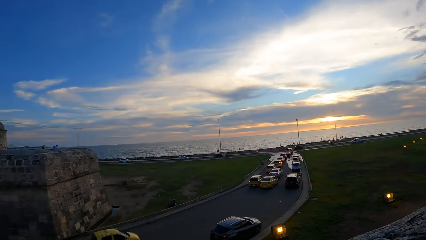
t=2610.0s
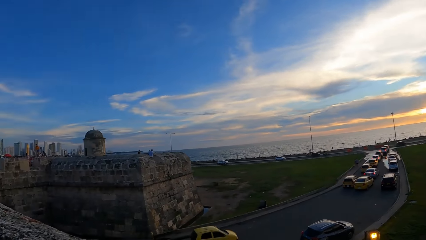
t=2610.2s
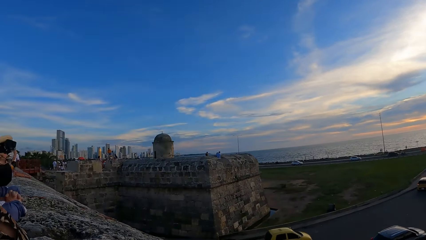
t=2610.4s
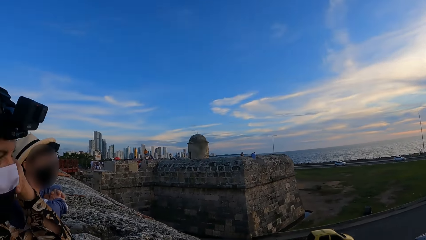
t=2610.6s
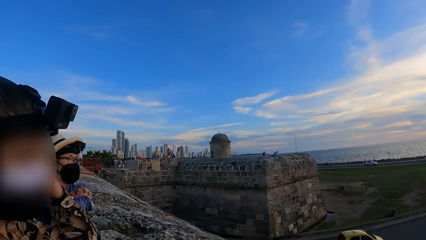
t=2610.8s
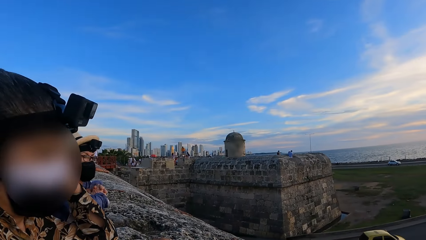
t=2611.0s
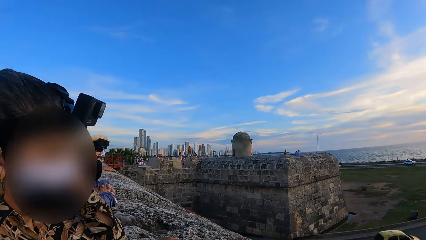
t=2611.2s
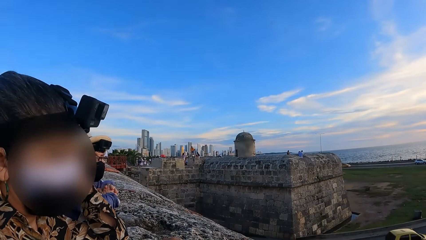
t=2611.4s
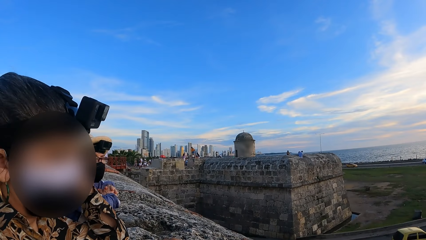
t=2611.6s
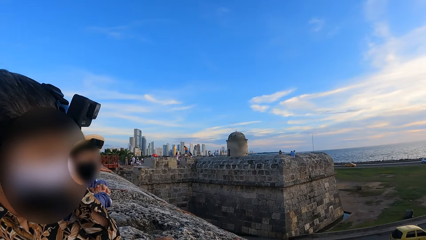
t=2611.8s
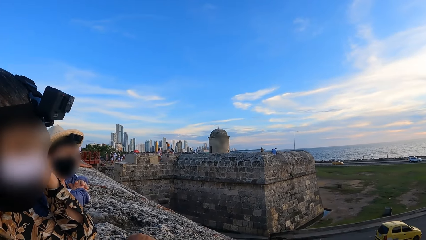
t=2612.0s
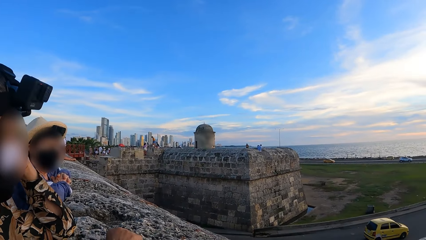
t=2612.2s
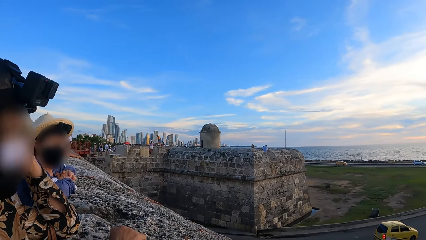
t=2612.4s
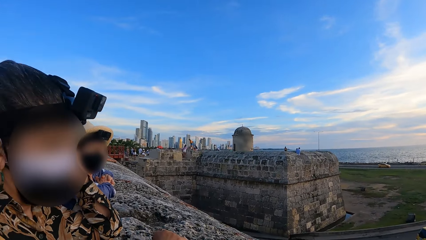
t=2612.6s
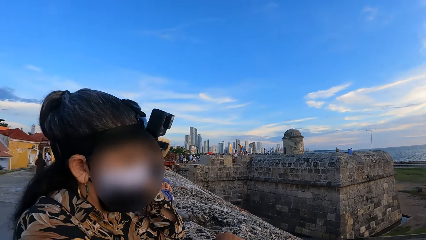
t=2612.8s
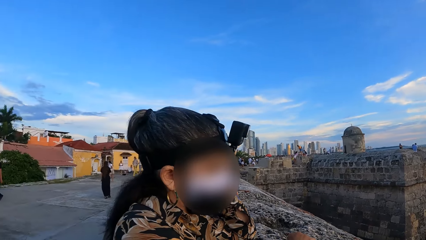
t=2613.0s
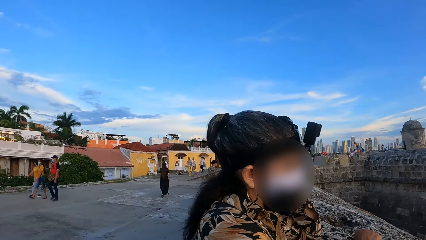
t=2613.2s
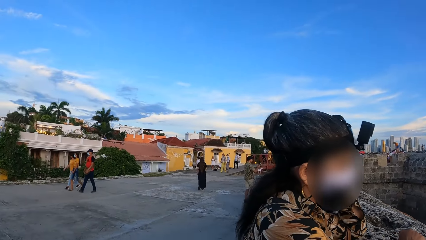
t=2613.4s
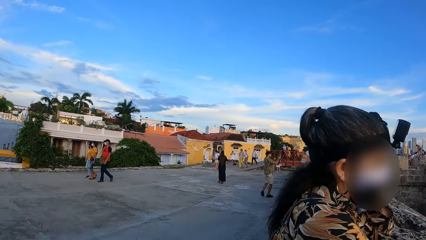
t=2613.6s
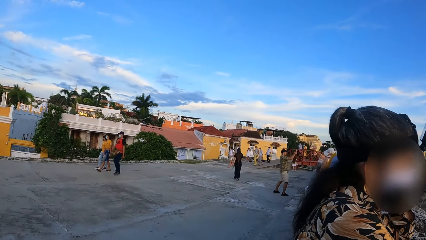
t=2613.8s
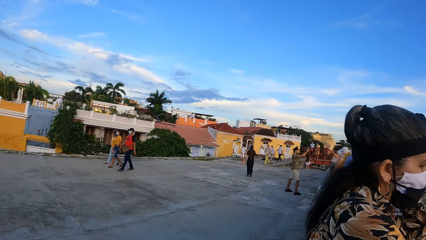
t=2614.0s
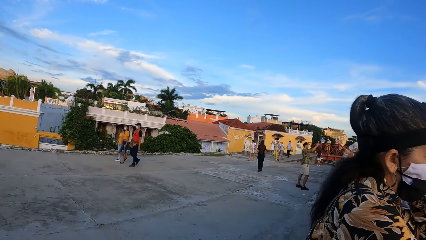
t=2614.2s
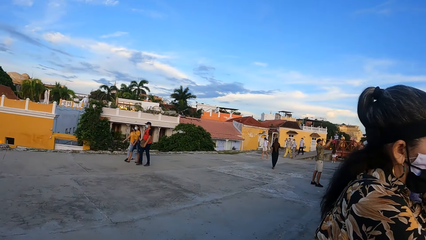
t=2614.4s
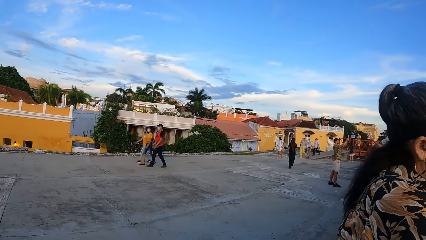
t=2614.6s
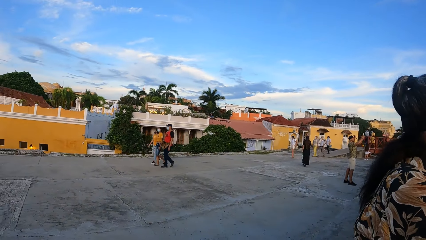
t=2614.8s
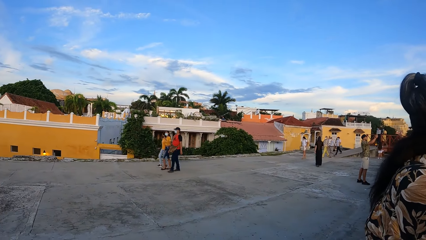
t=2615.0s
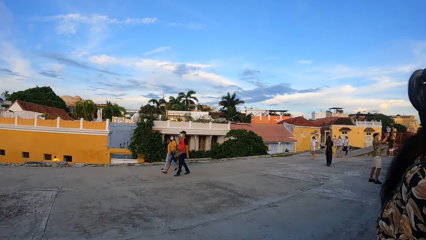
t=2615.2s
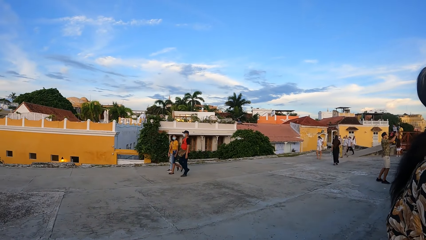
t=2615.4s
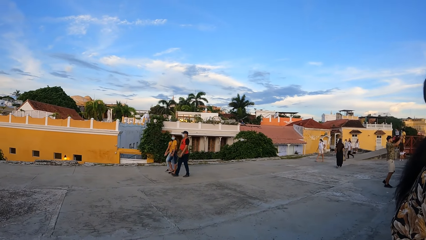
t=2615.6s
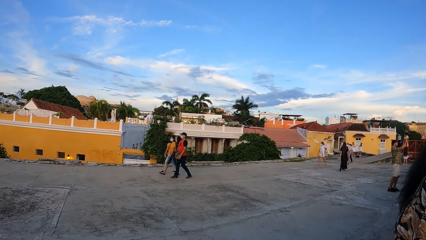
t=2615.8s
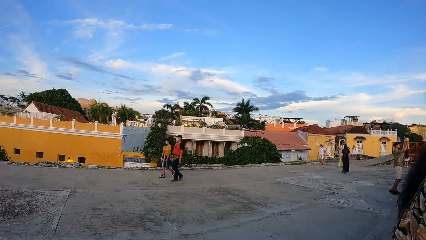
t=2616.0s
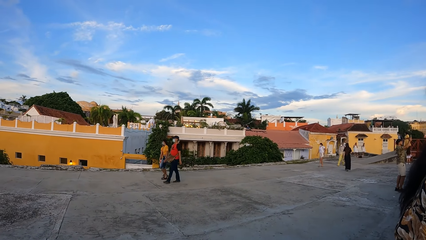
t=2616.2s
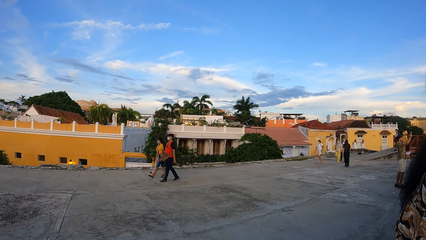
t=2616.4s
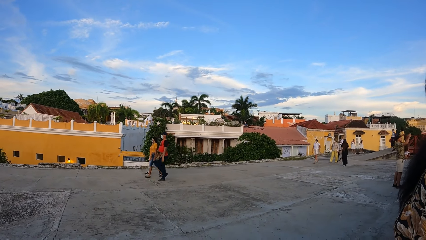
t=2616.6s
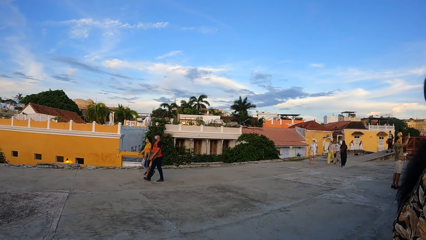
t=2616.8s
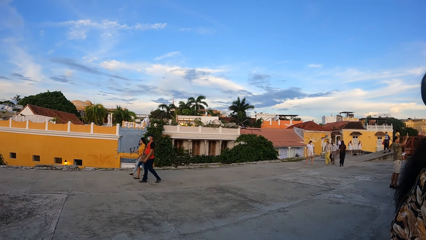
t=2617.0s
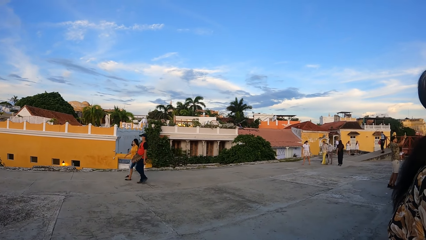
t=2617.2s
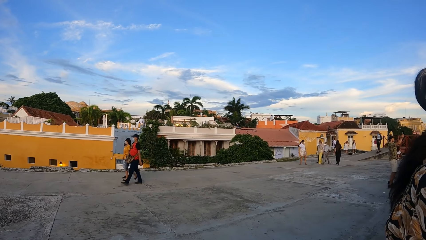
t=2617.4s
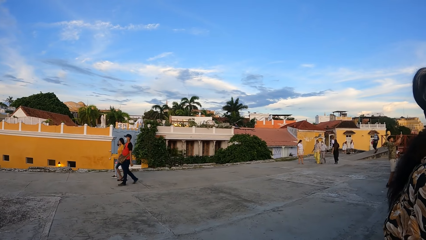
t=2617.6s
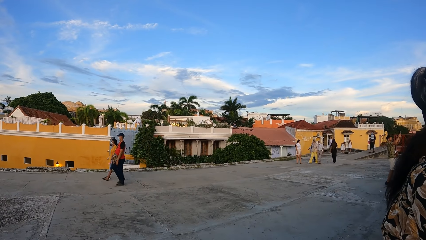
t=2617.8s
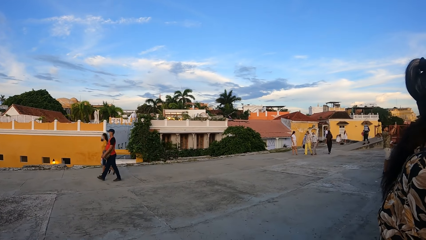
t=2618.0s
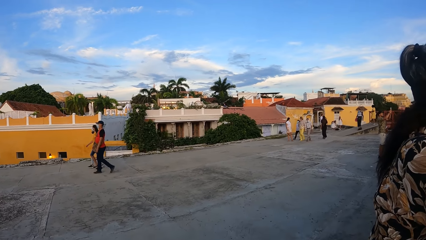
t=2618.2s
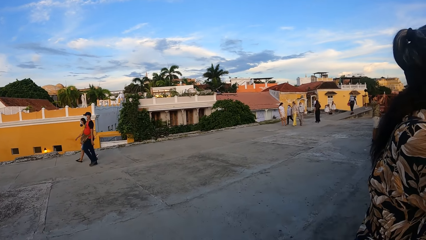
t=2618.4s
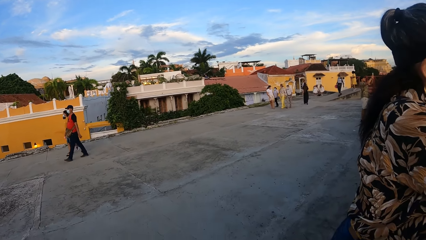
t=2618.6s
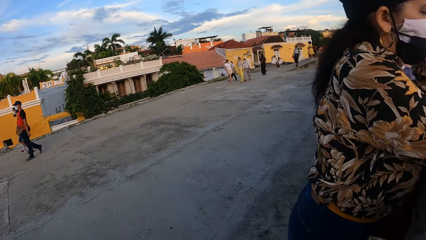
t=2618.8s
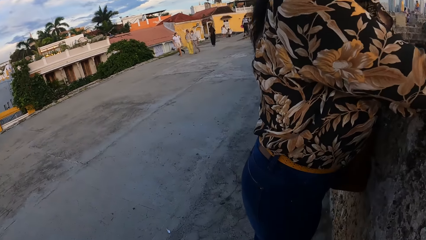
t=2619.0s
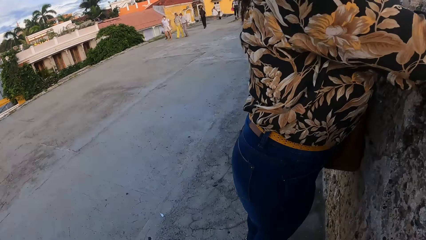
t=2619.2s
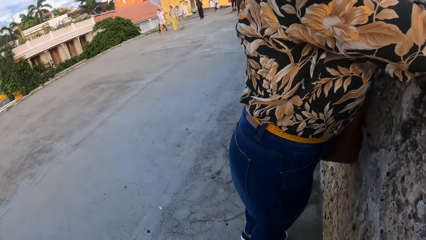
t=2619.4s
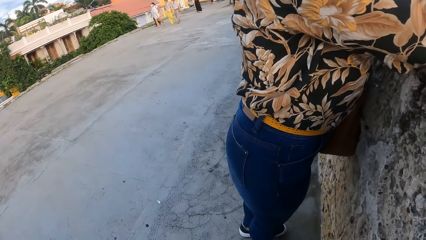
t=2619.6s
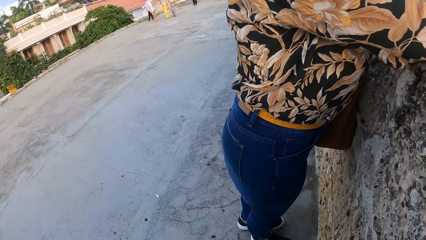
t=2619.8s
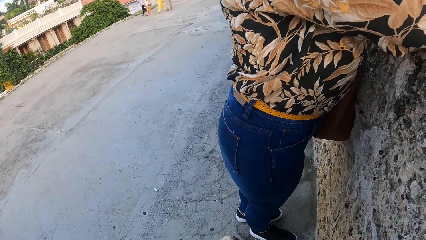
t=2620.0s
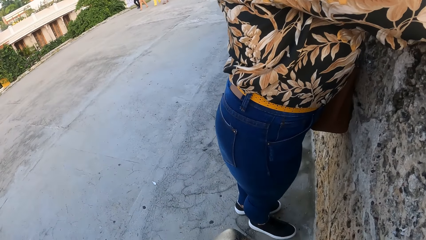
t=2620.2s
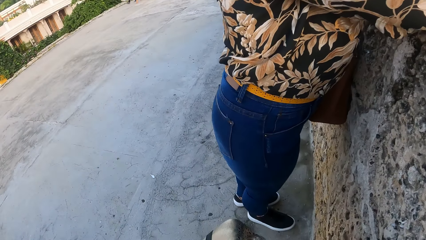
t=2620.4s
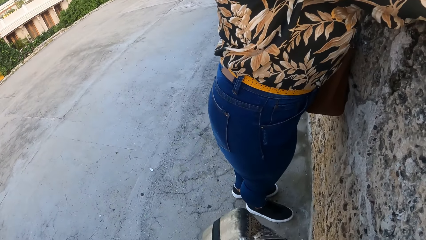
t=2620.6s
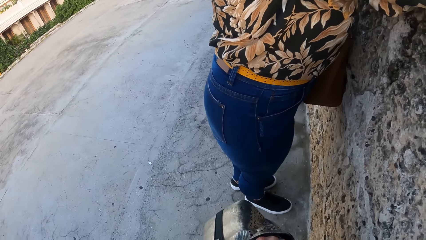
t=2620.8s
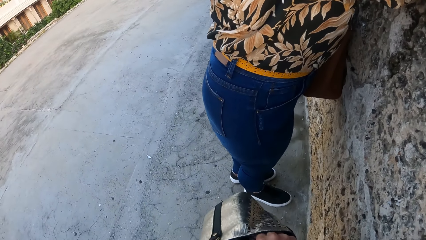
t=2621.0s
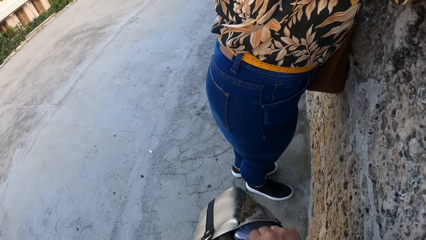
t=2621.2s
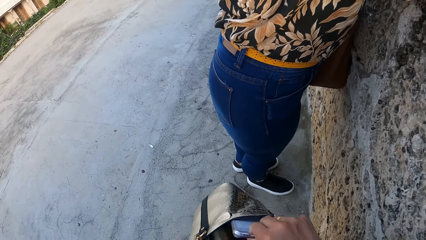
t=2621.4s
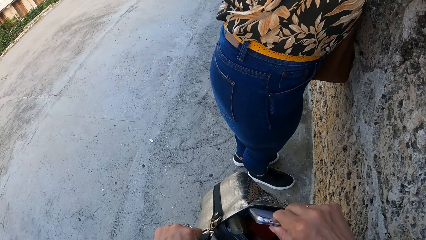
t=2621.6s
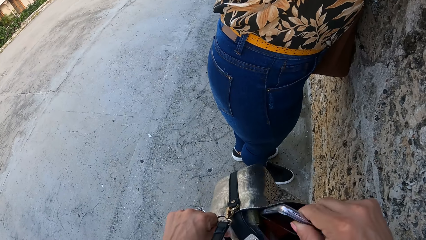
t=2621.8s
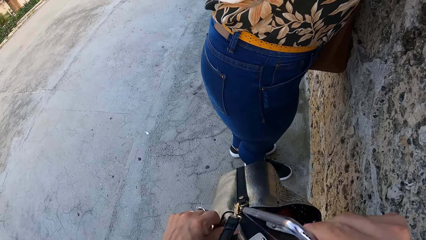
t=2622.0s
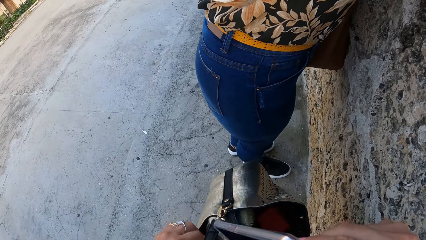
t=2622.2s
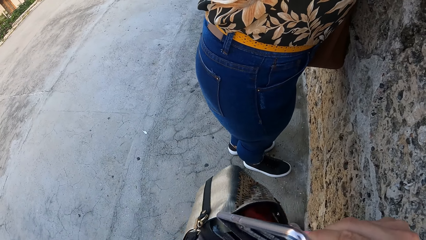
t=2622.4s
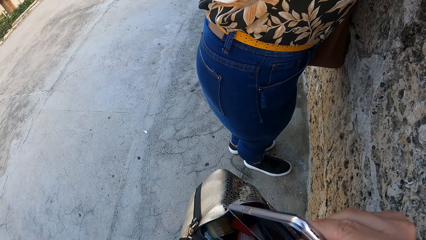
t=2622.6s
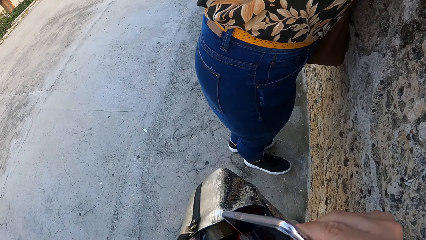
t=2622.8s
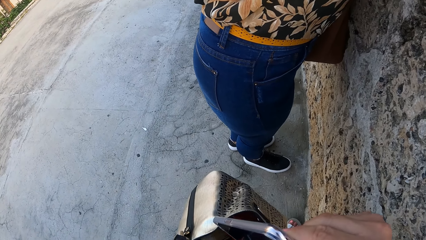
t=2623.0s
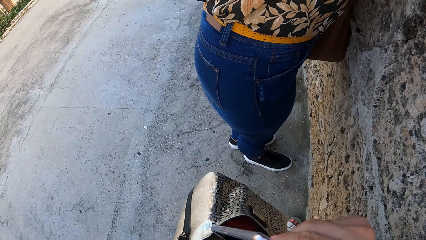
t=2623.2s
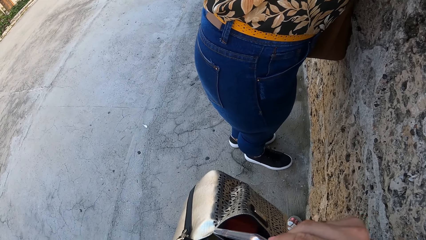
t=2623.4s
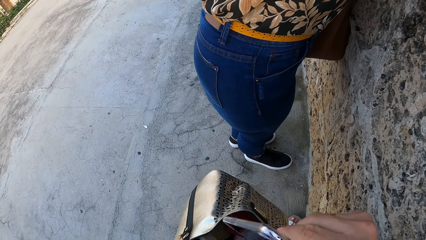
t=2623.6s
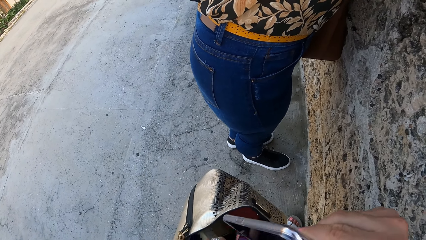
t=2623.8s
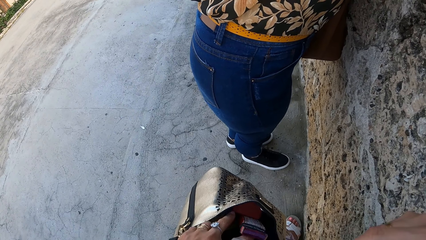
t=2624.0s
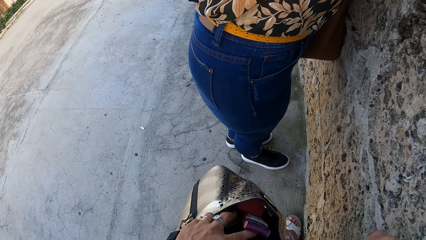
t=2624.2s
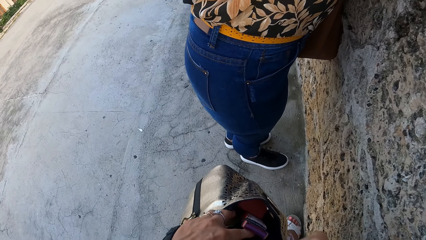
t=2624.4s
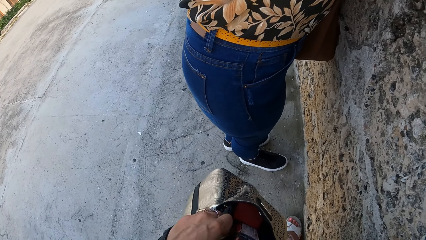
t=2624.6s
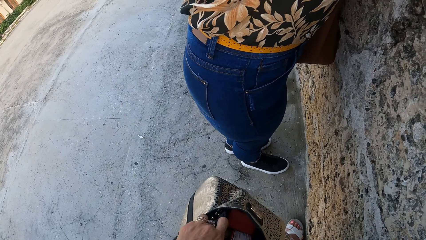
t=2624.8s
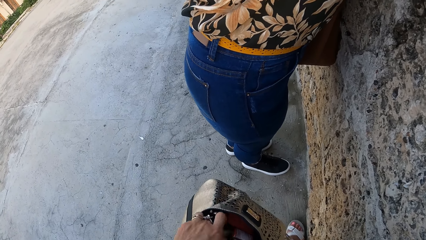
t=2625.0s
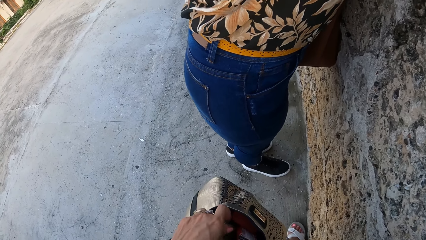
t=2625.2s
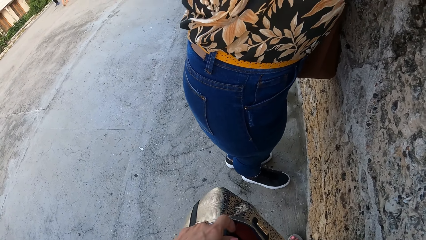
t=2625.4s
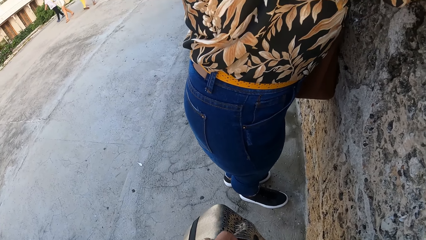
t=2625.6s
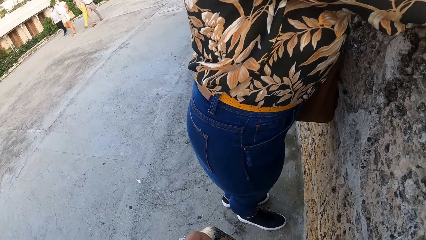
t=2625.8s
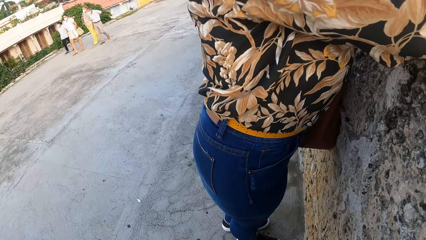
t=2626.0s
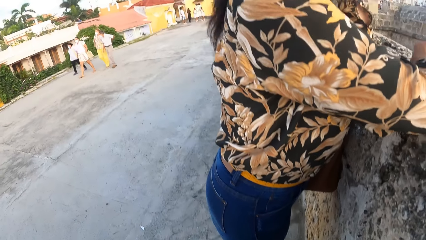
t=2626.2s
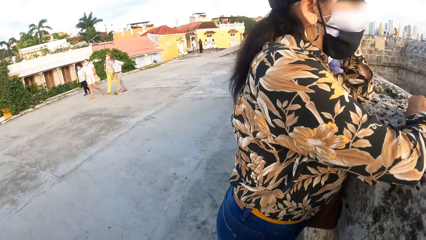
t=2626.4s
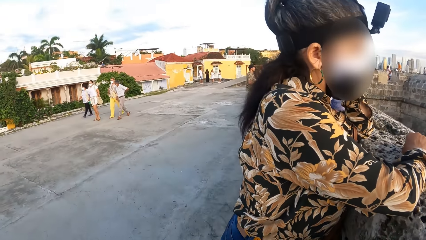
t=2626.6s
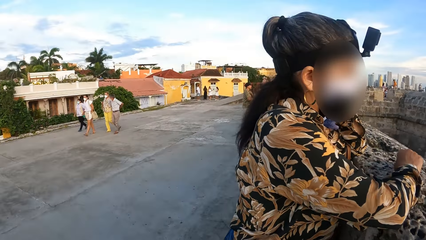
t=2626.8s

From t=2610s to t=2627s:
A lady interacts with the camera wearer. The camera wearer looks around a bridge. They pick up a mobile phone from a bag or pocket. They adjust a pouch in the bag.
